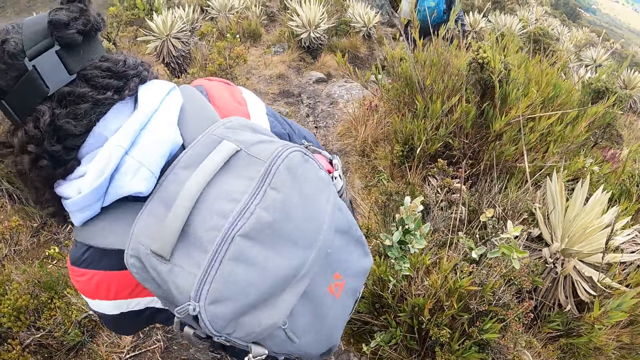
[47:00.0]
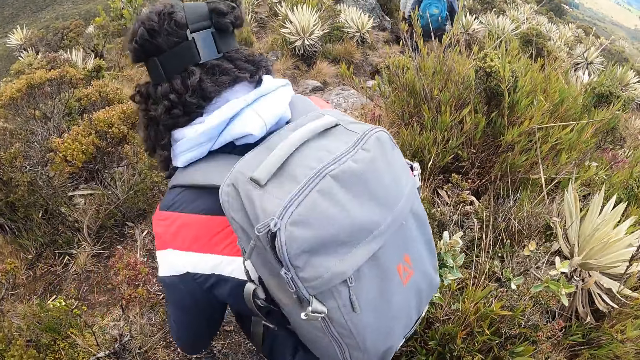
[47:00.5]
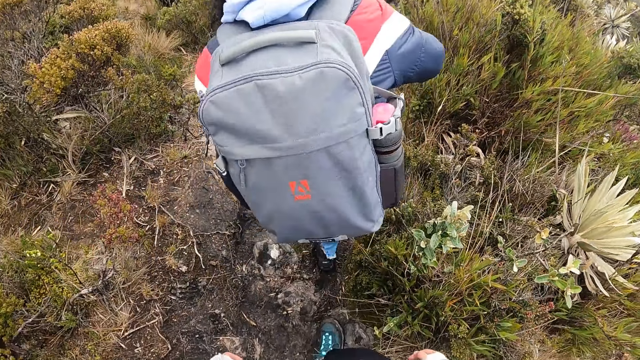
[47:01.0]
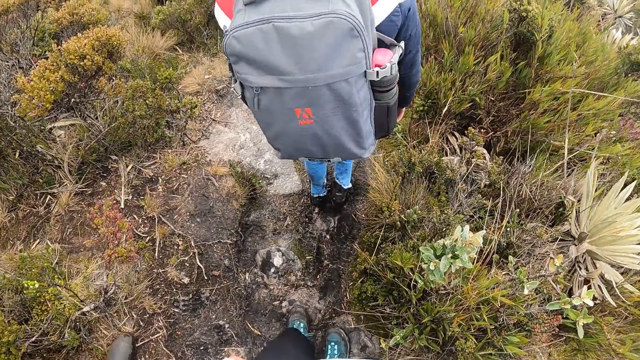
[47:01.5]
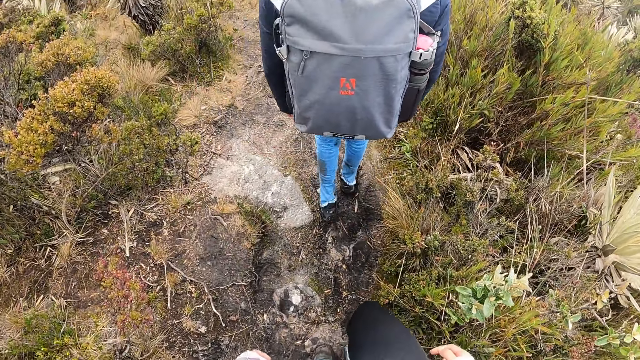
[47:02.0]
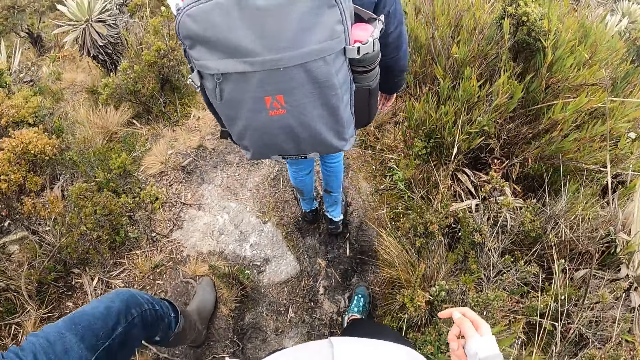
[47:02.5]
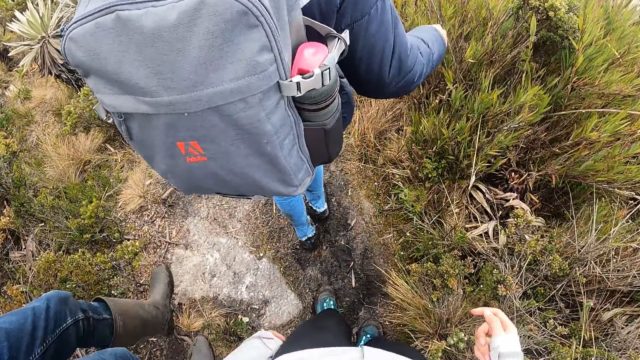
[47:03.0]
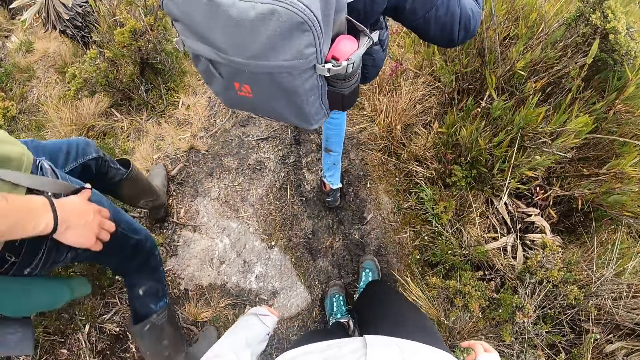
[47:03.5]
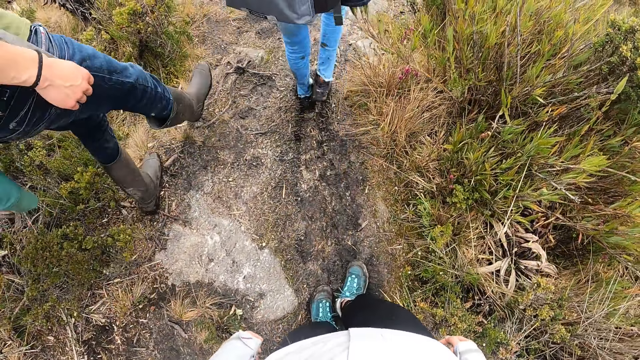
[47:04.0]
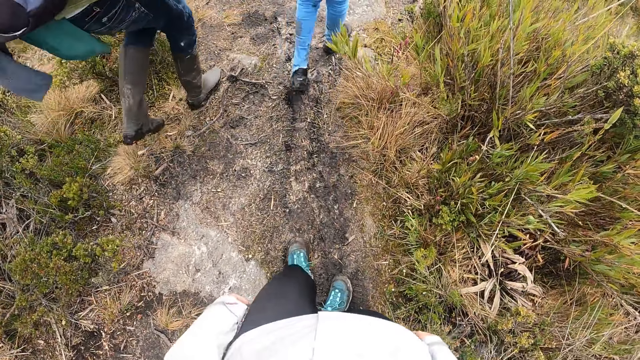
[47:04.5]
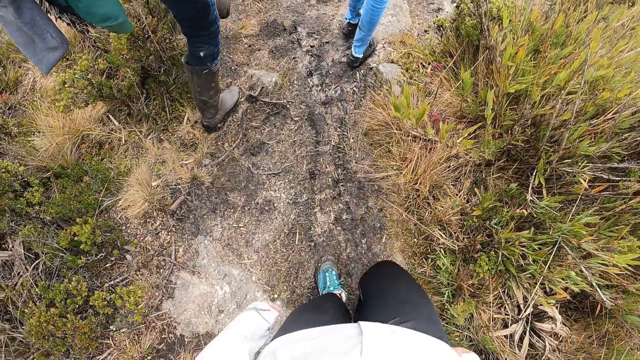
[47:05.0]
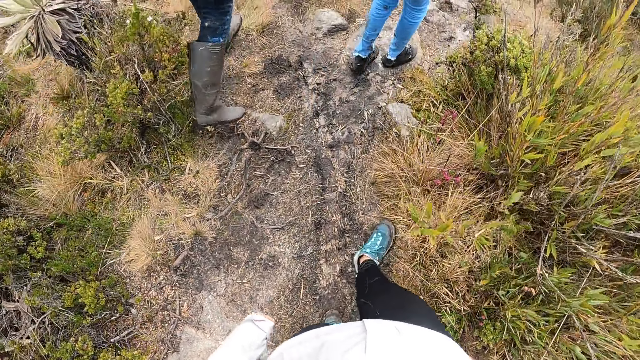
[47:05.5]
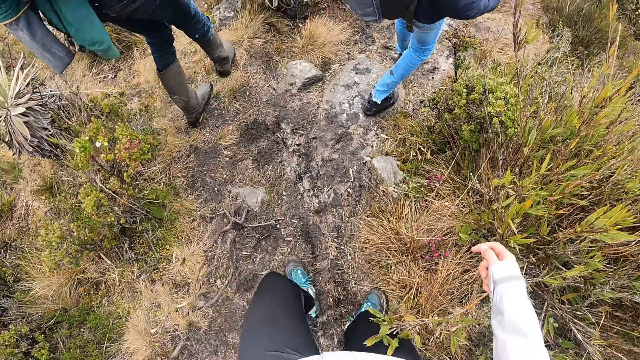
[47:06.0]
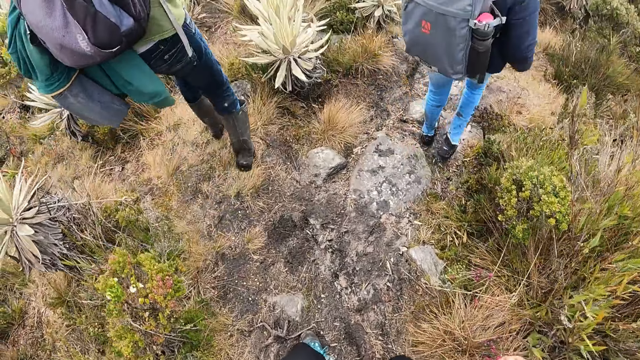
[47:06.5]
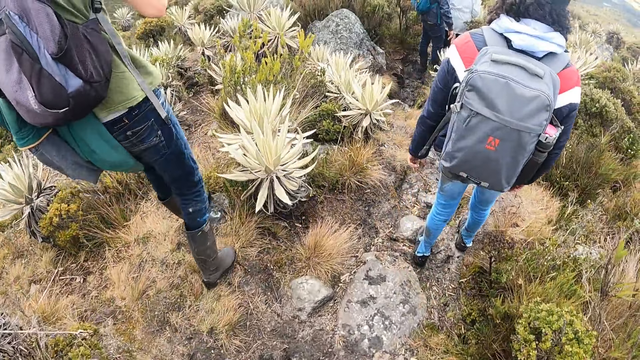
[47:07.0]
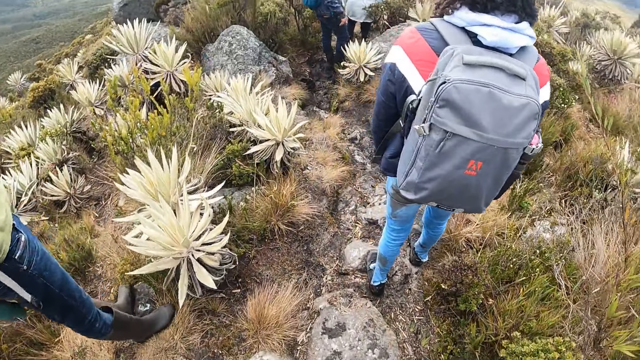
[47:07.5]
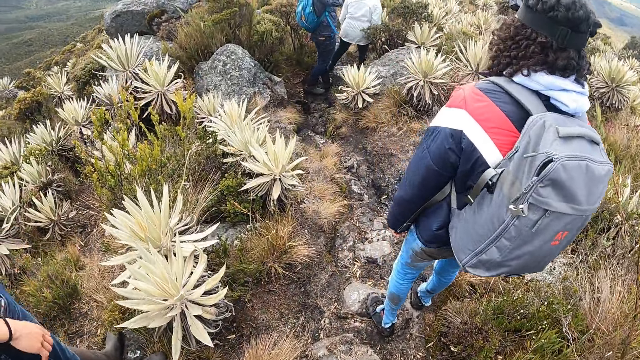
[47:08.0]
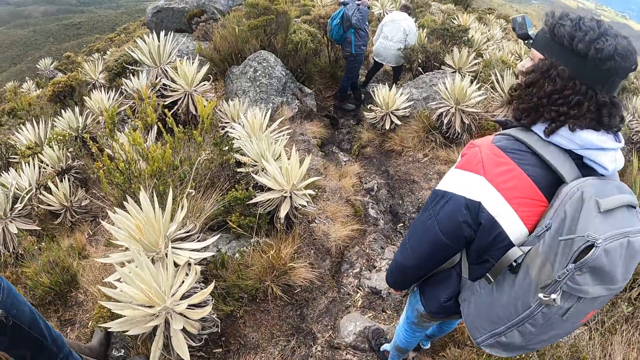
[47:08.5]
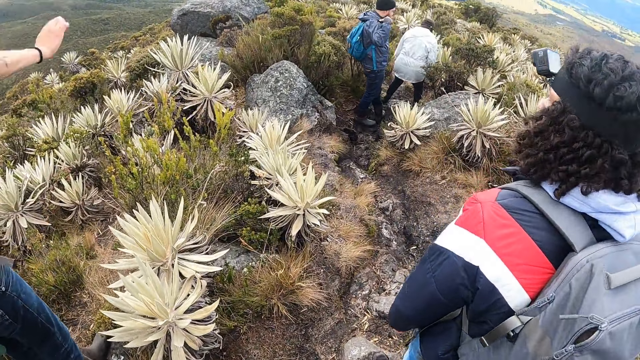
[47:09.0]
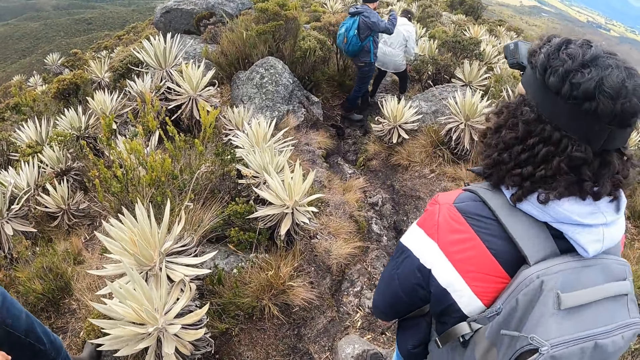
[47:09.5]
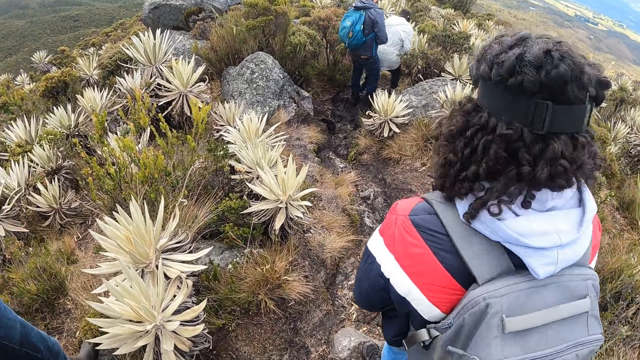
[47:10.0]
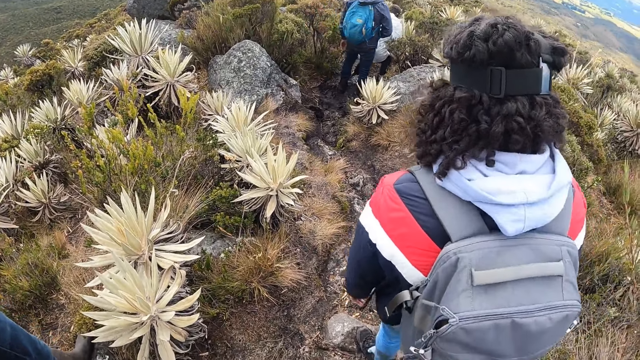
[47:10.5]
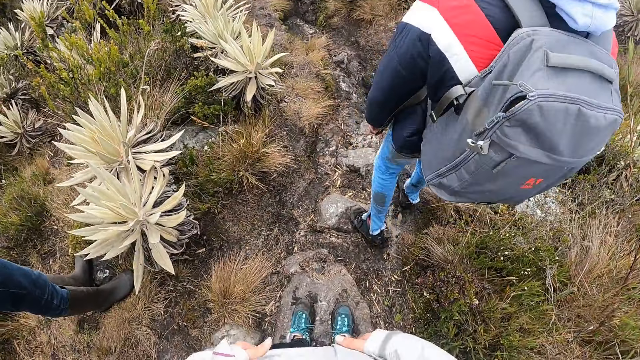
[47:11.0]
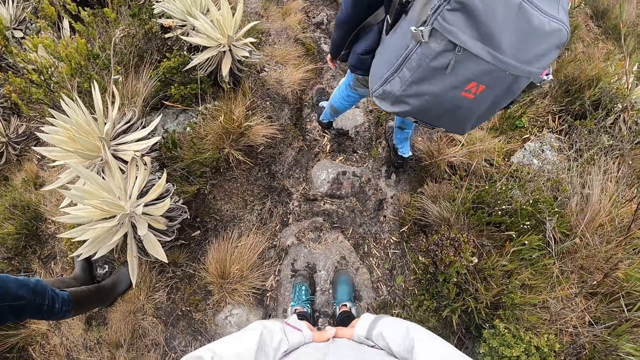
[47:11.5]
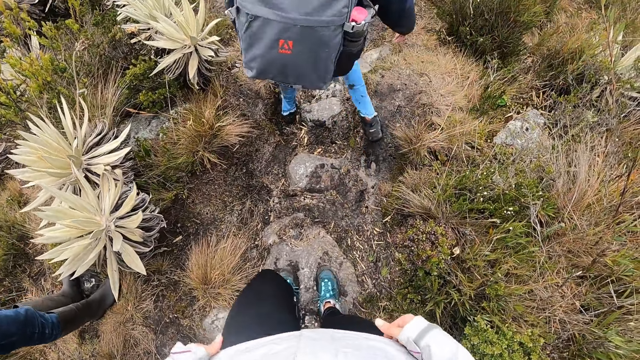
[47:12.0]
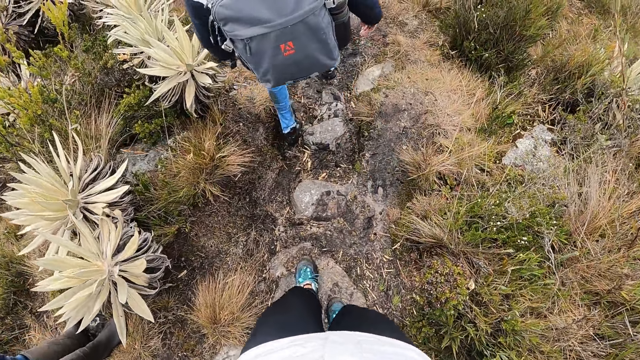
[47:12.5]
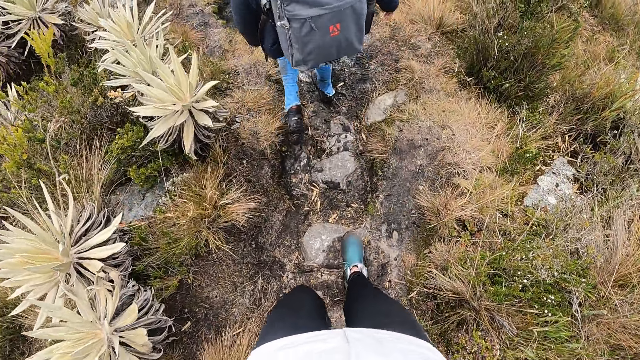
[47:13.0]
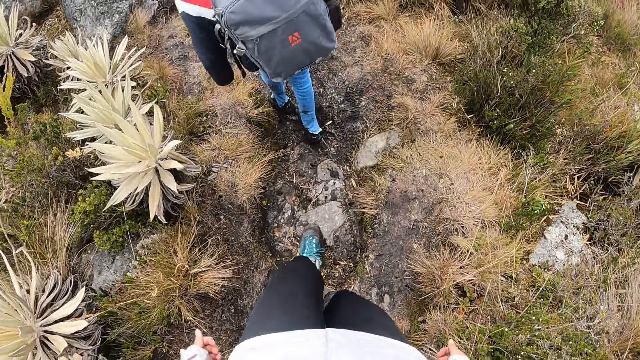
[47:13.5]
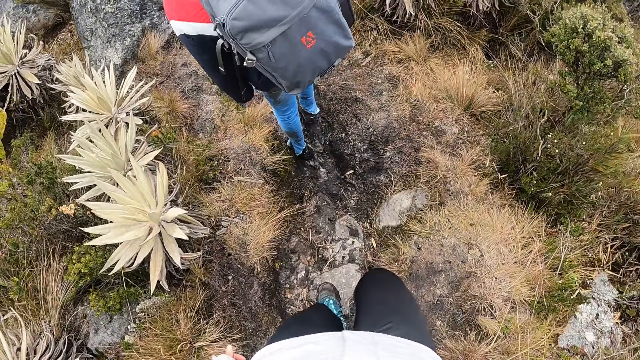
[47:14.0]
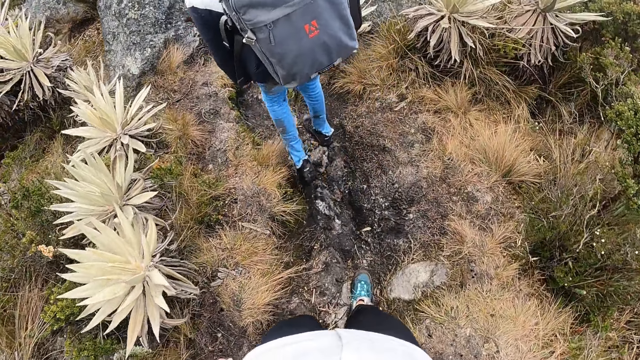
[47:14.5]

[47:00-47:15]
The camera wearer walks on the trail with the group of people. She stops walking. She cleans her hands on her lap.

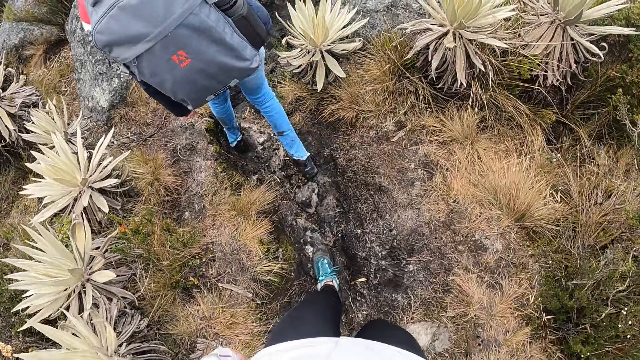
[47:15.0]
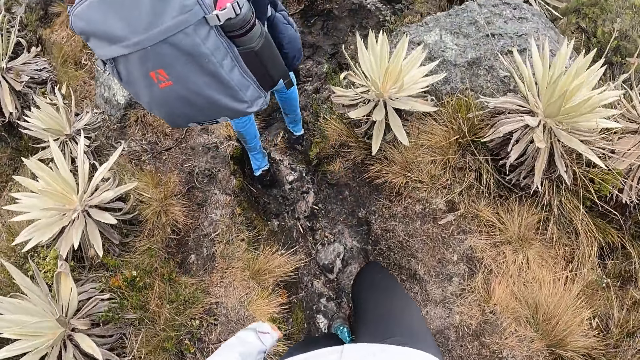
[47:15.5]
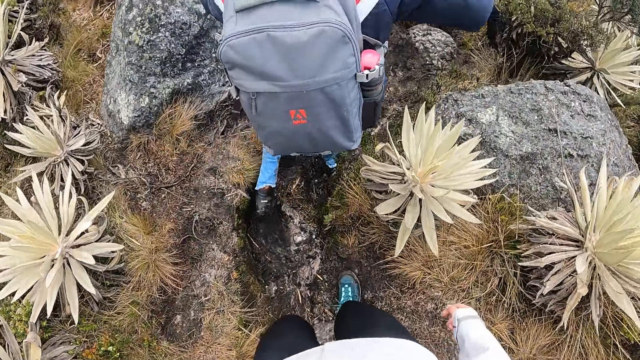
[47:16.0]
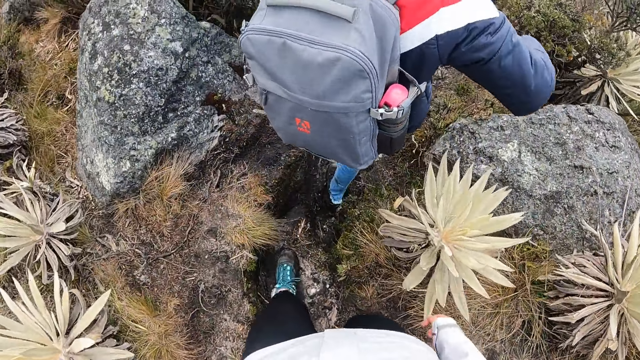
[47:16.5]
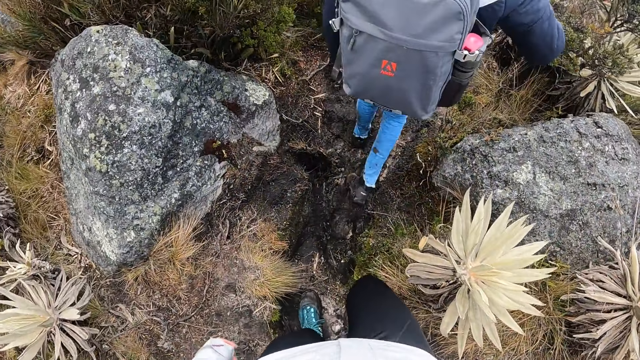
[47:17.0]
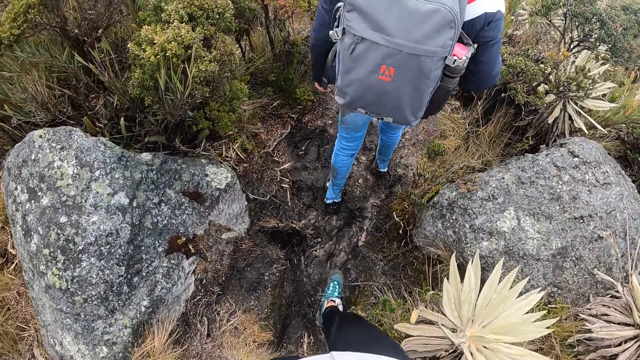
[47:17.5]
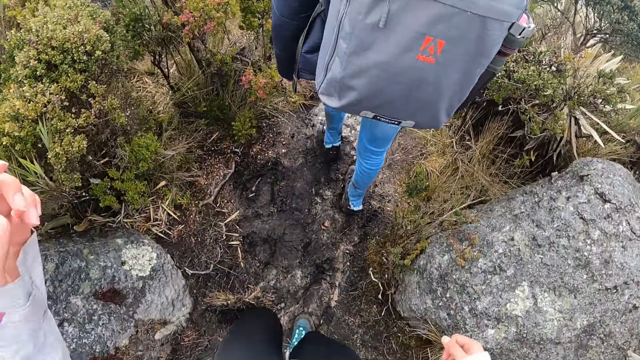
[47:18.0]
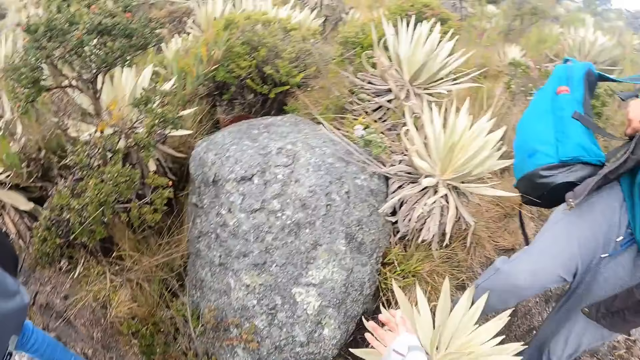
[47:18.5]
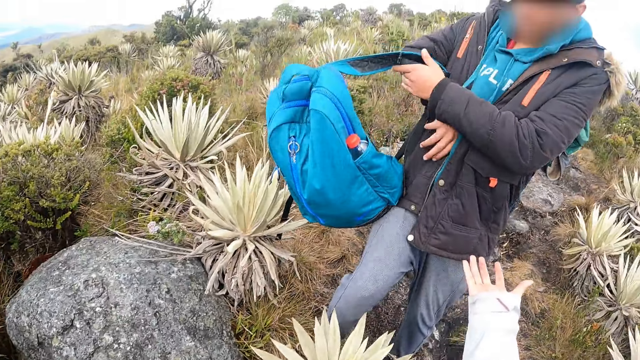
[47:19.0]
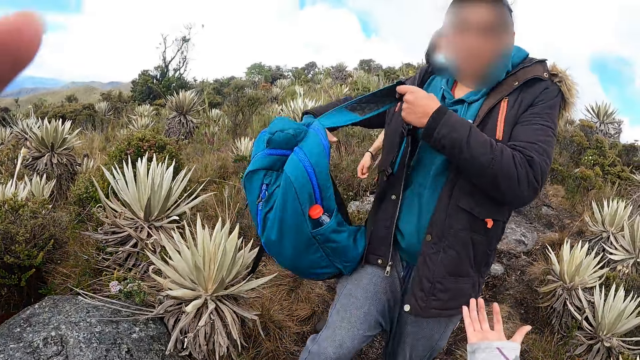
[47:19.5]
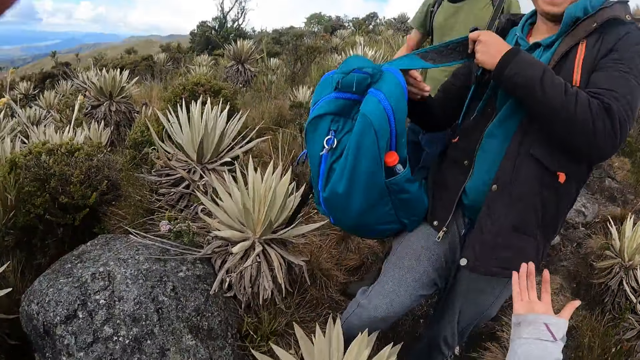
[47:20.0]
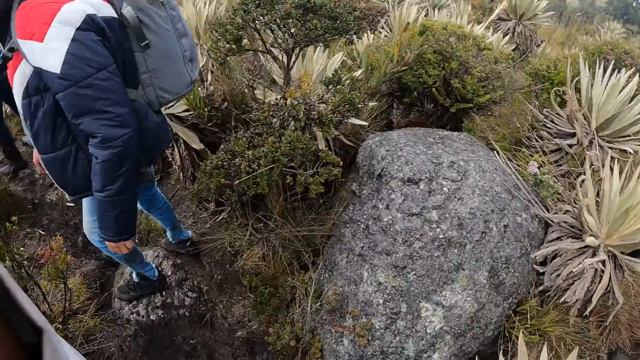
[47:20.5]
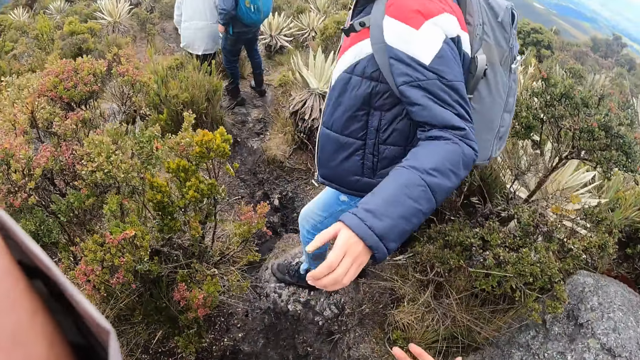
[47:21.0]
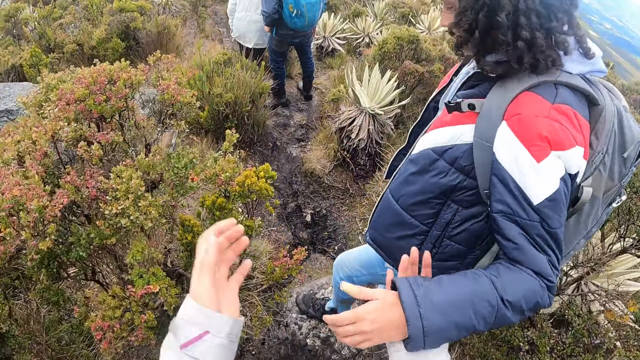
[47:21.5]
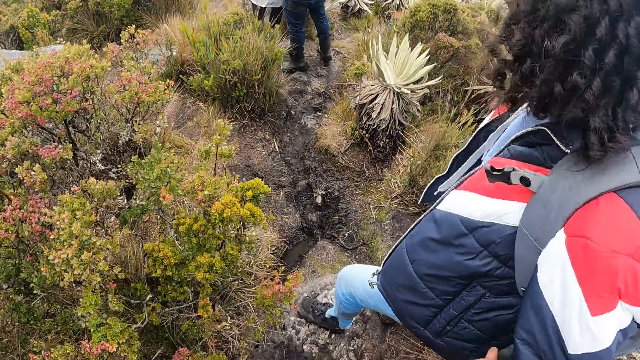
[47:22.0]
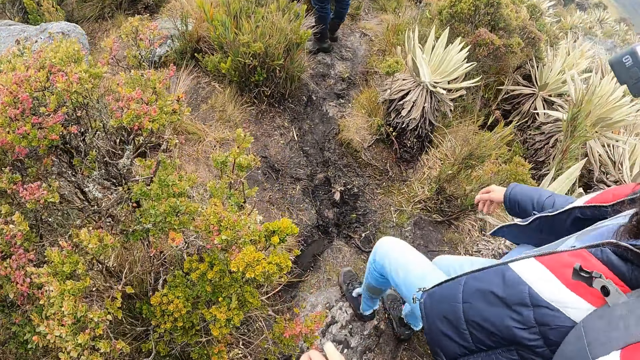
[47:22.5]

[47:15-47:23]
The camera wearer walks down the valley. She lifts her hand. She adjusts the camera on her head. She stretches her right hand towards a woman. She turns around. She holds the left hand of the woman with her hands. She lowers her hand.
